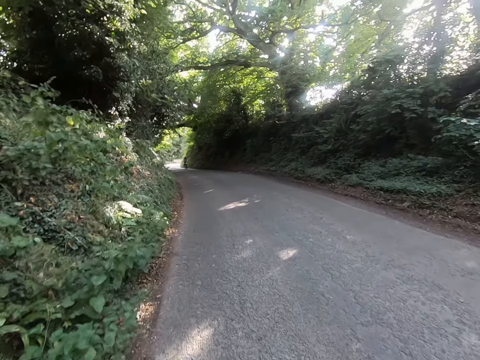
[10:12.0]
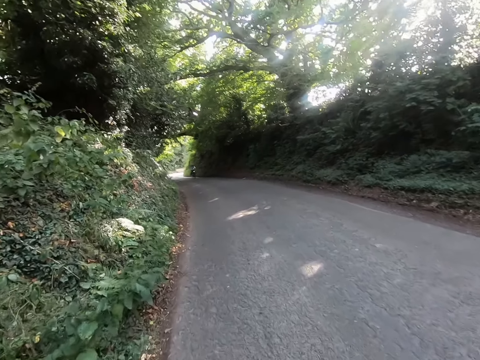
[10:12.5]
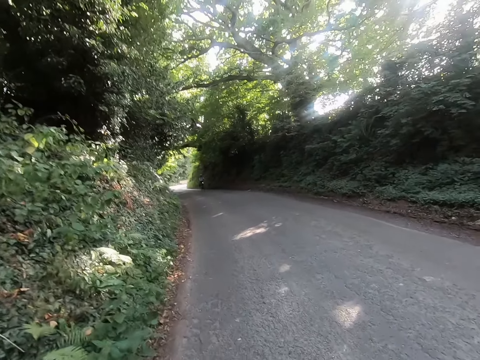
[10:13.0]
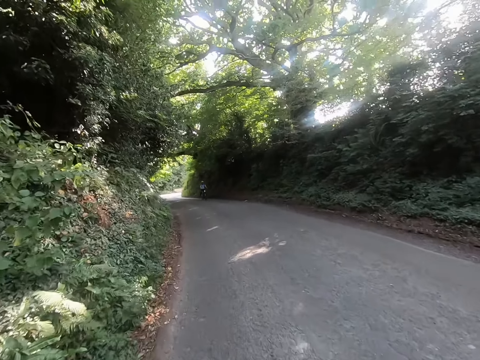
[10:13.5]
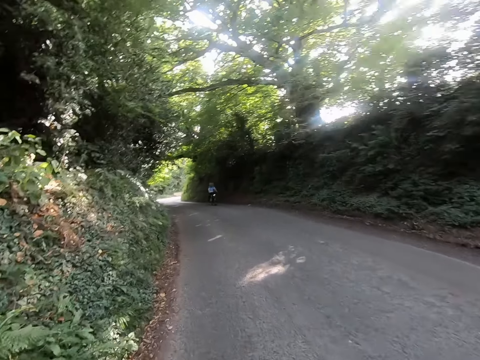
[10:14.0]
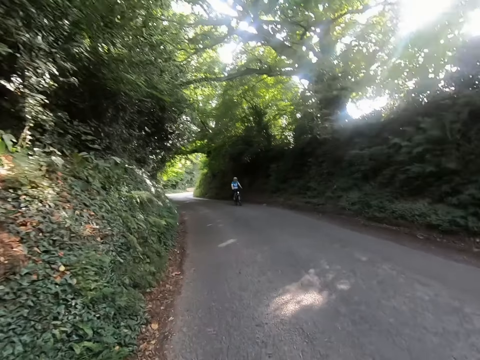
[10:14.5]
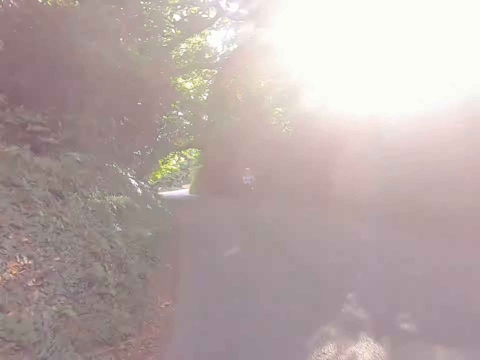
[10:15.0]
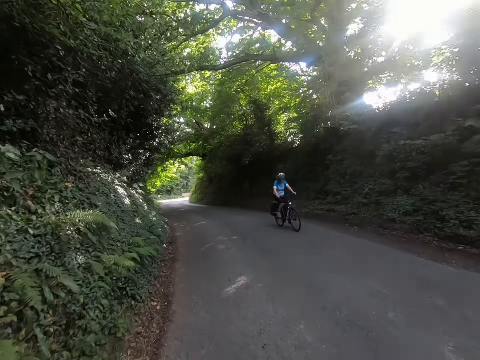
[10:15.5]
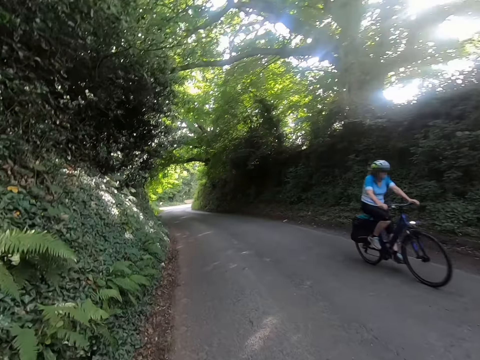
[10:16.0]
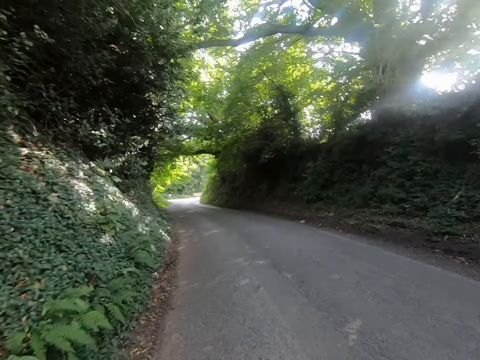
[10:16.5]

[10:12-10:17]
The camera wearer rides the bike on the road.

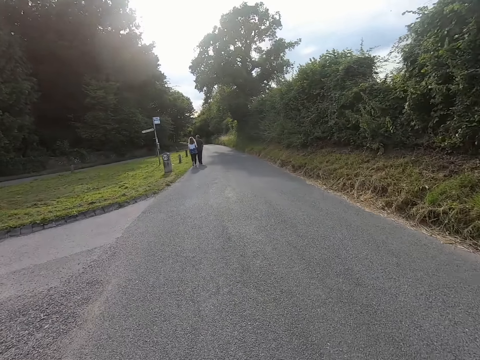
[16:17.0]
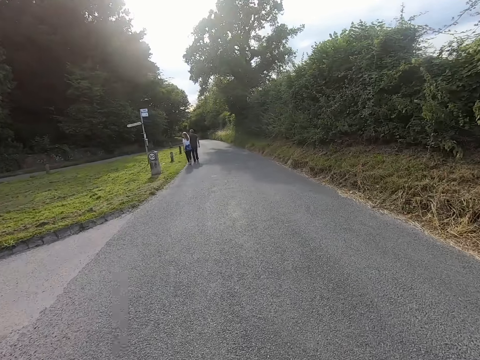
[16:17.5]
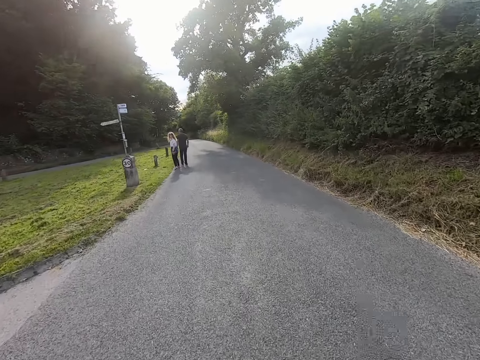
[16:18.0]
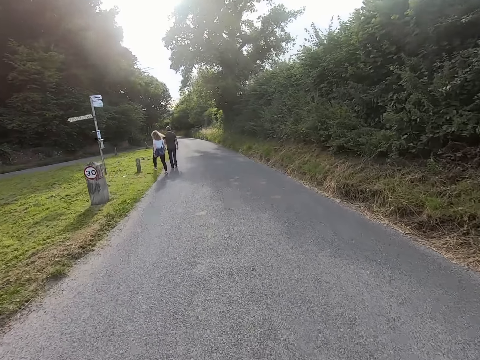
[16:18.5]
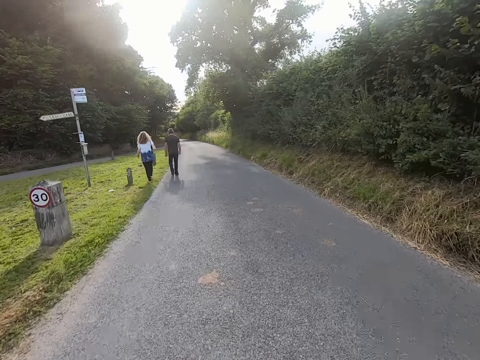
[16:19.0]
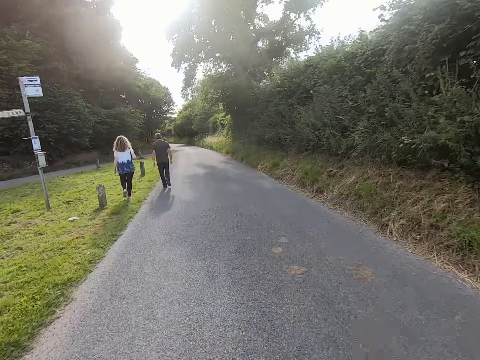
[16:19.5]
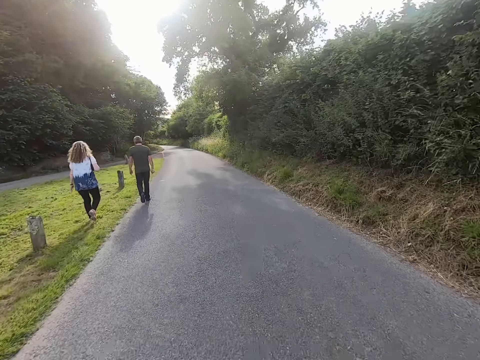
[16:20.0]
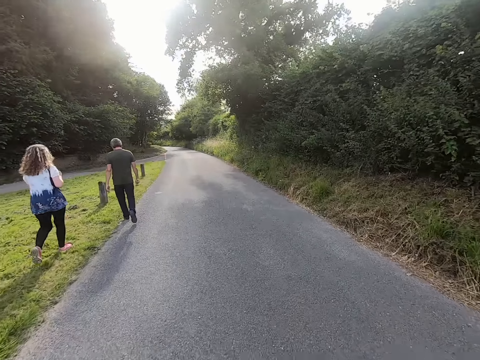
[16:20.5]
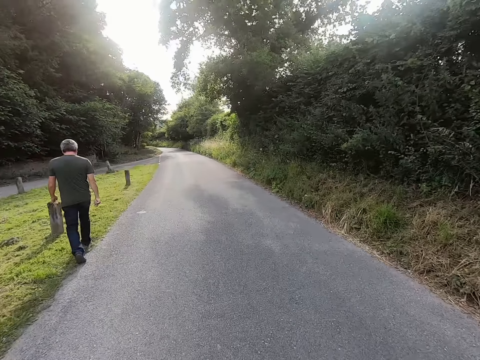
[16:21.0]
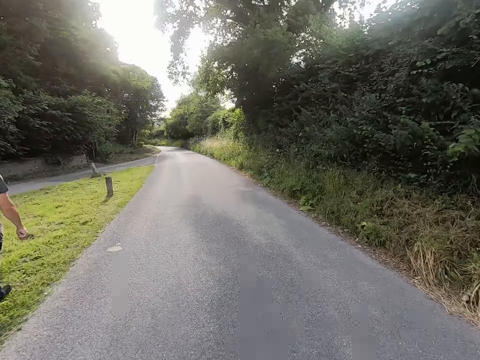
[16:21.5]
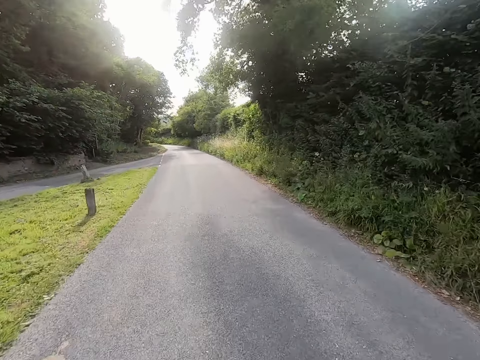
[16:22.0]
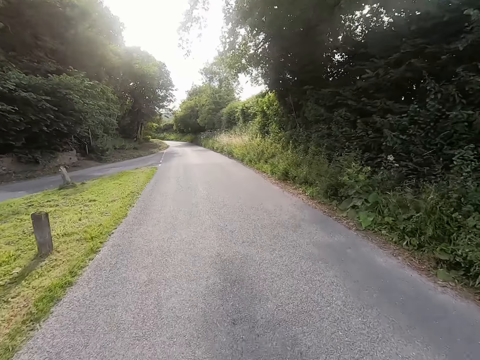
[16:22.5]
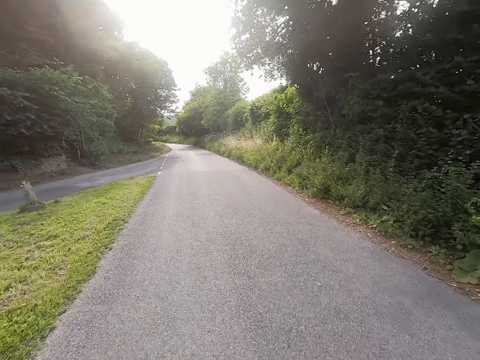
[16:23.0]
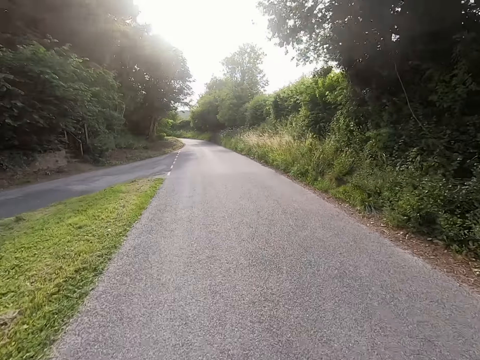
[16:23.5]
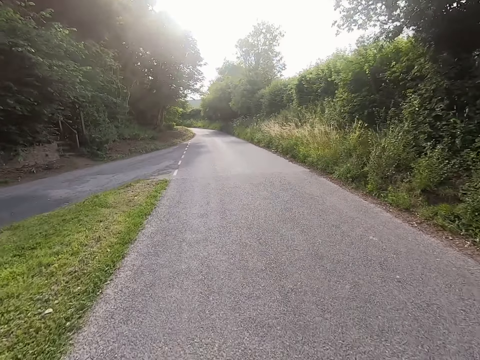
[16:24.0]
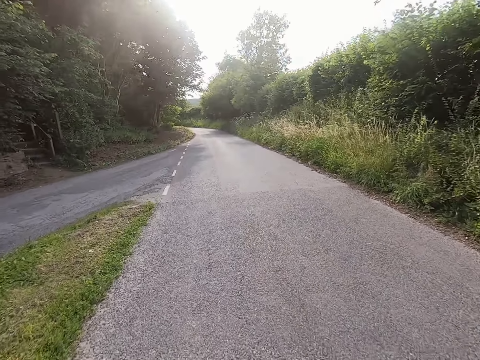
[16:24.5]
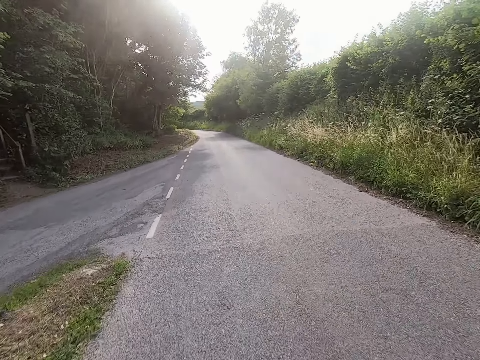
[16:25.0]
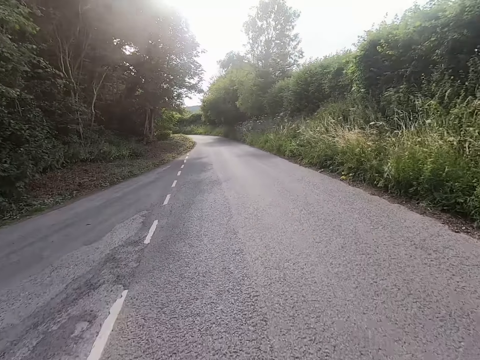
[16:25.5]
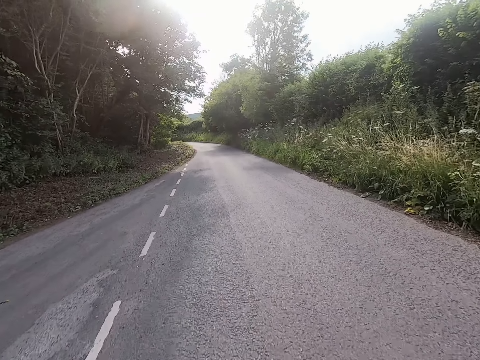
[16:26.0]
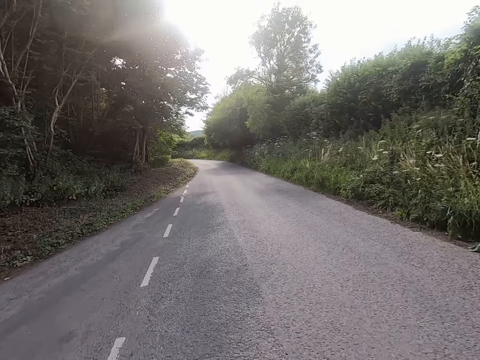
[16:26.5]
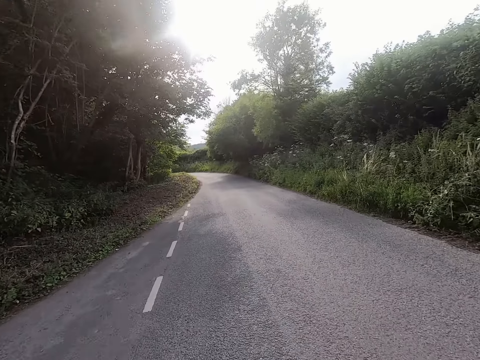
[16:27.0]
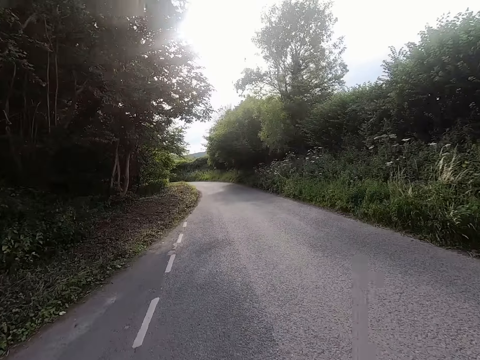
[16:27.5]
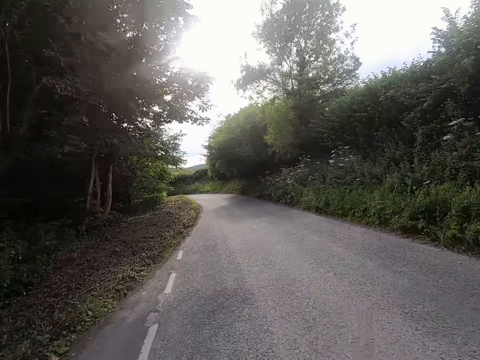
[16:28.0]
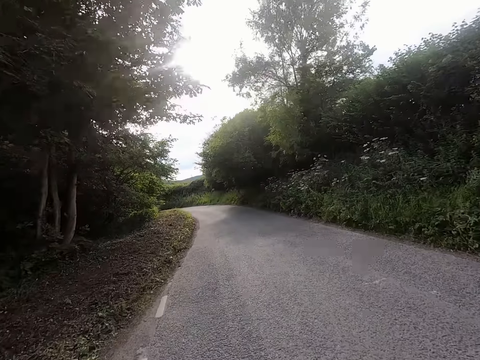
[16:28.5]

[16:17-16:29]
The camera wearer rides ahead at a roundabout. They ride the bicycle on the road.

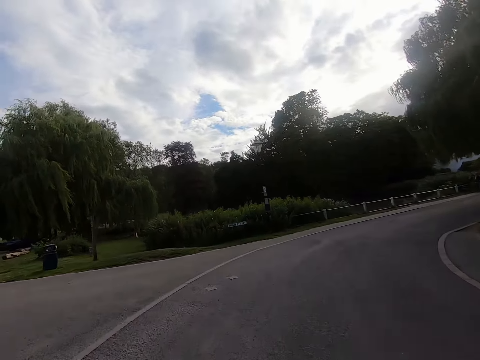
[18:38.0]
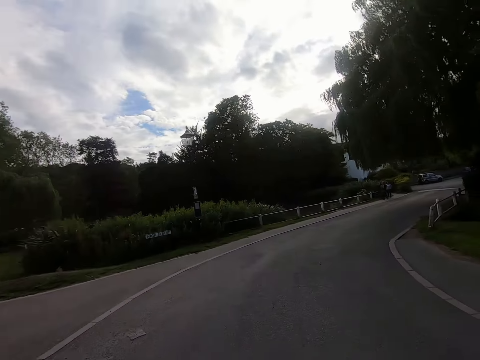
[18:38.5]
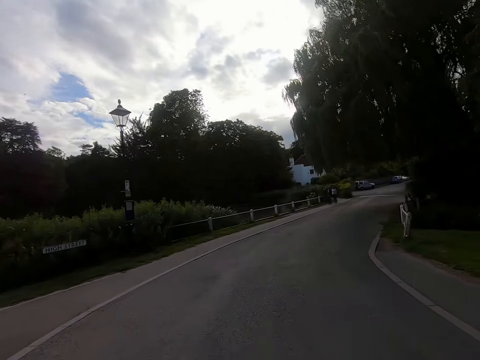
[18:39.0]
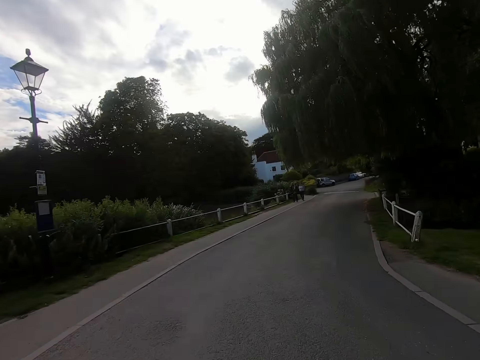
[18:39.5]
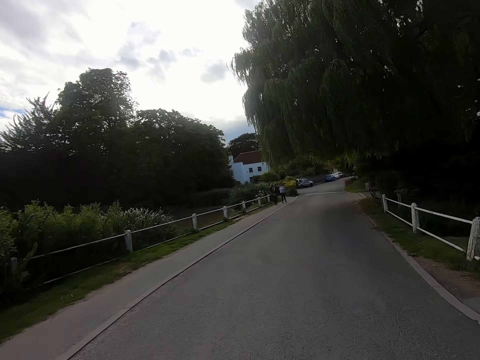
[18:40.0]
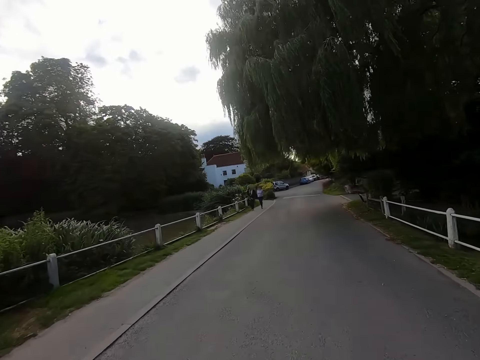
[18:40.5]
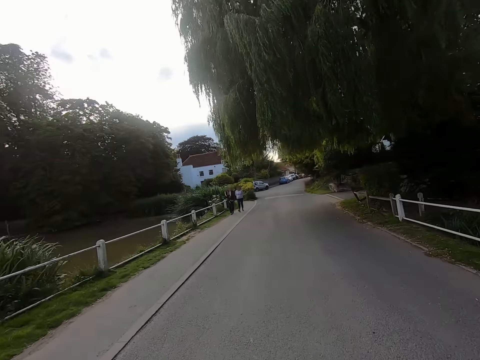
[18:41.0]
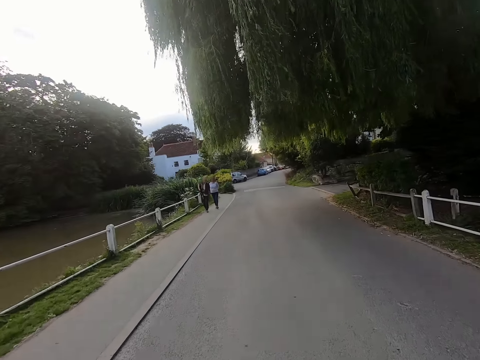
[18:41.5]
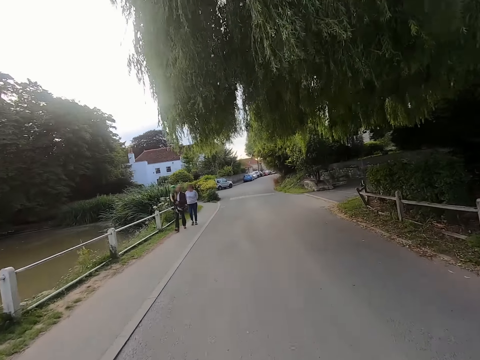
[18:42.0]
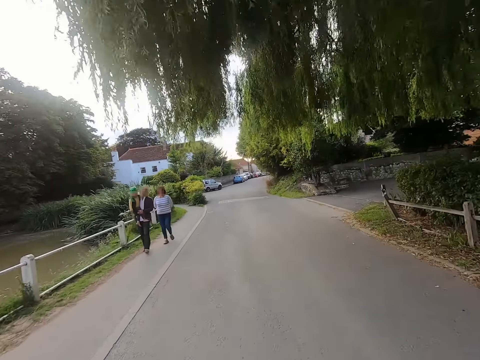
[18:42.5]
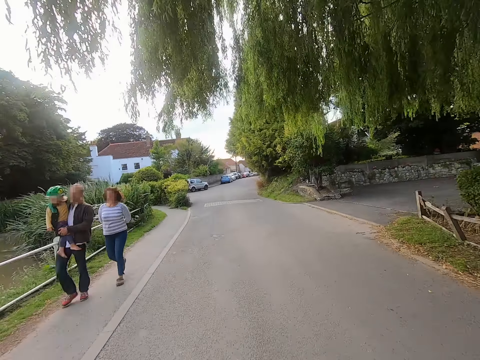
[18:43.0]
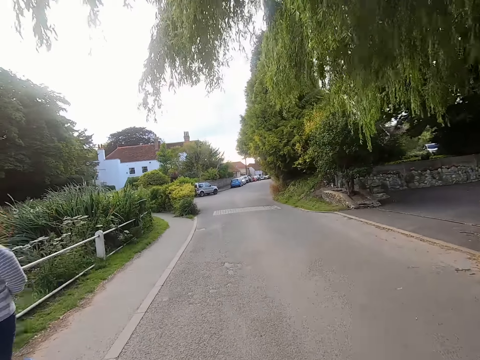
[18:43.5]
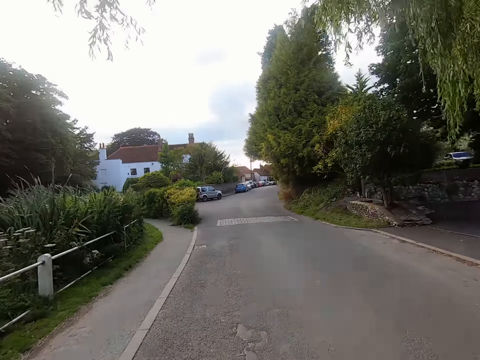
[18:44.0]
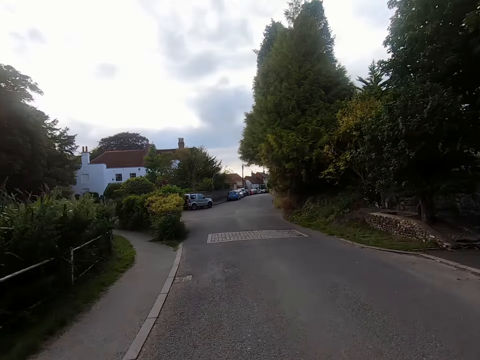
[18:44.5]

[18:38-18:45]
The camera wearer turns right.
